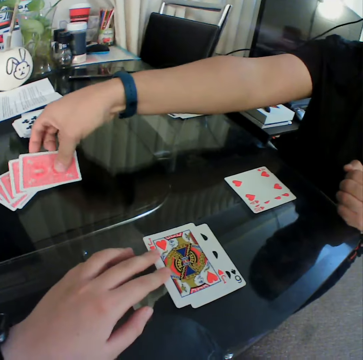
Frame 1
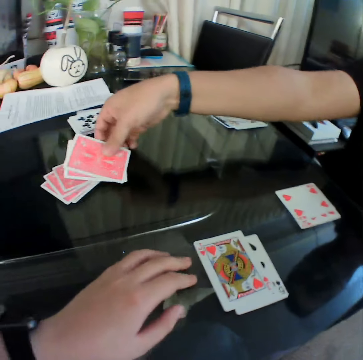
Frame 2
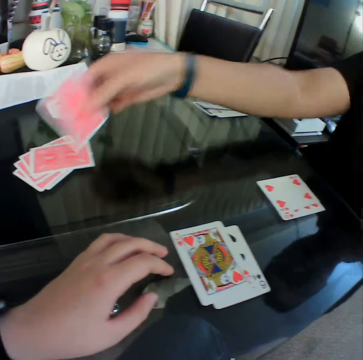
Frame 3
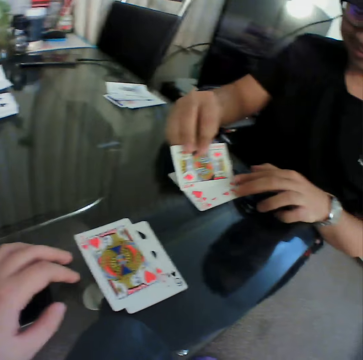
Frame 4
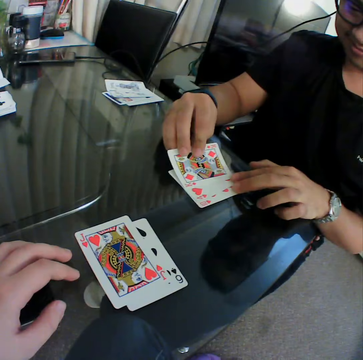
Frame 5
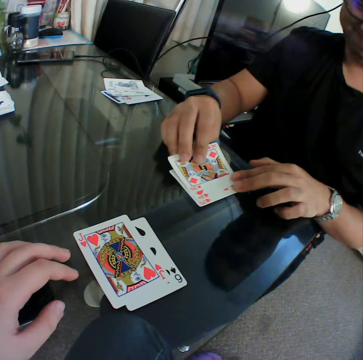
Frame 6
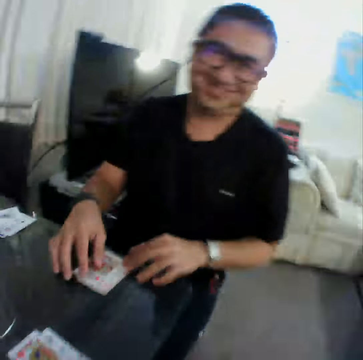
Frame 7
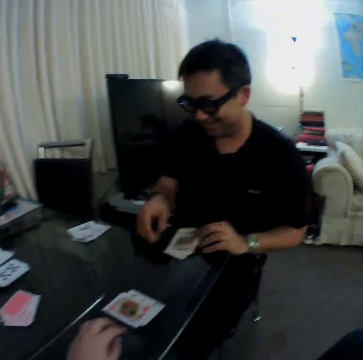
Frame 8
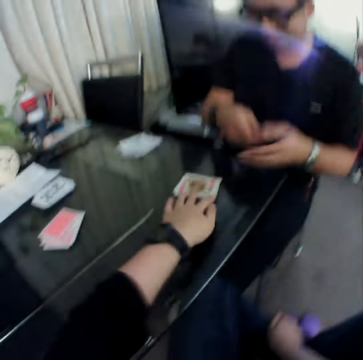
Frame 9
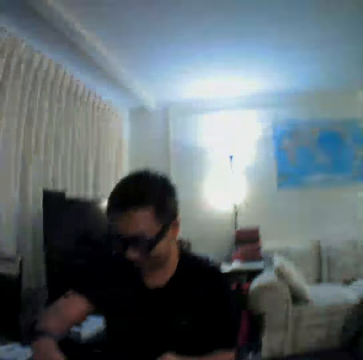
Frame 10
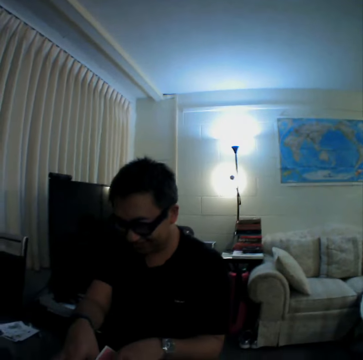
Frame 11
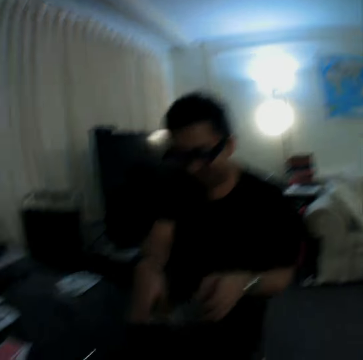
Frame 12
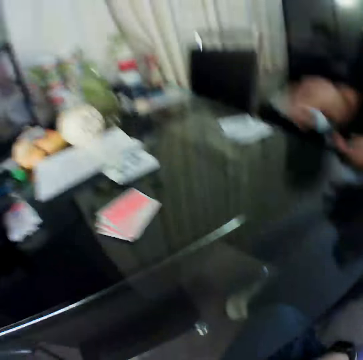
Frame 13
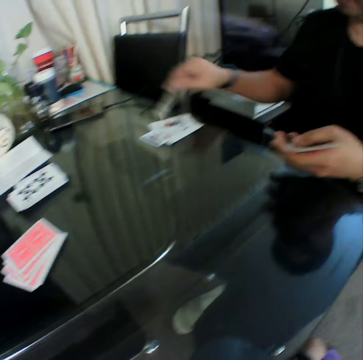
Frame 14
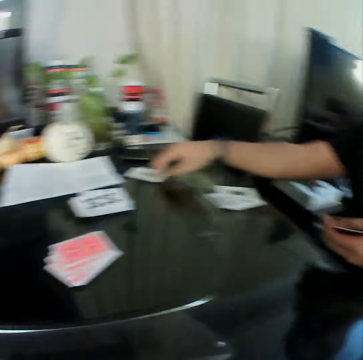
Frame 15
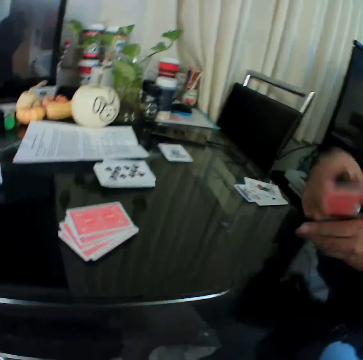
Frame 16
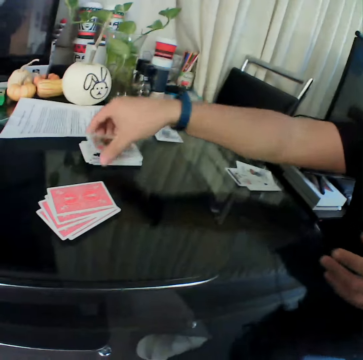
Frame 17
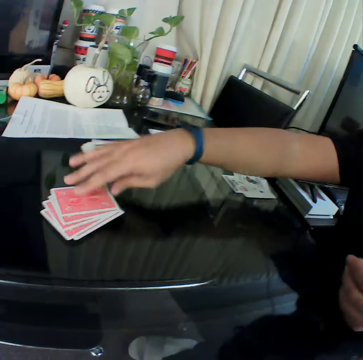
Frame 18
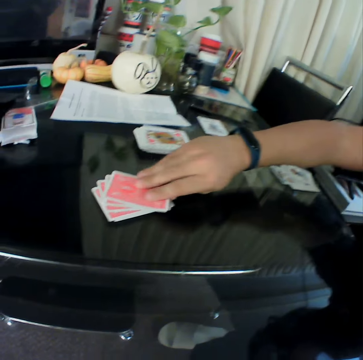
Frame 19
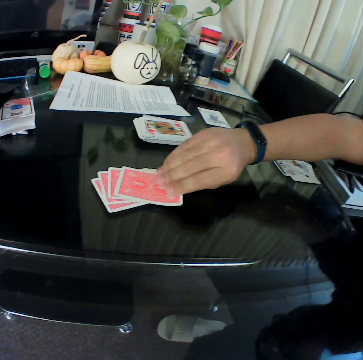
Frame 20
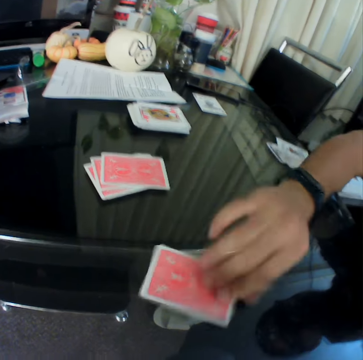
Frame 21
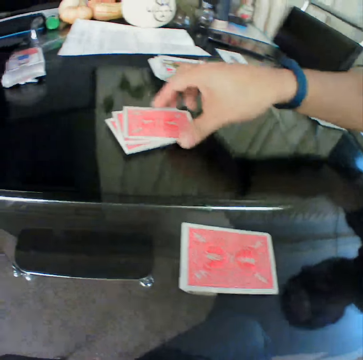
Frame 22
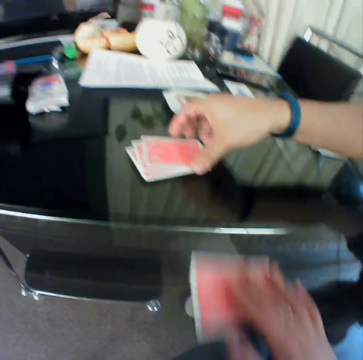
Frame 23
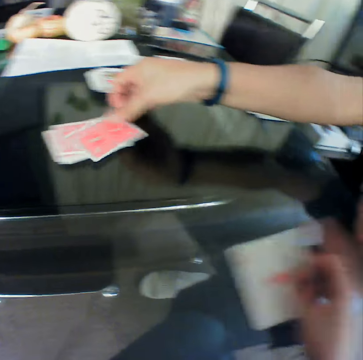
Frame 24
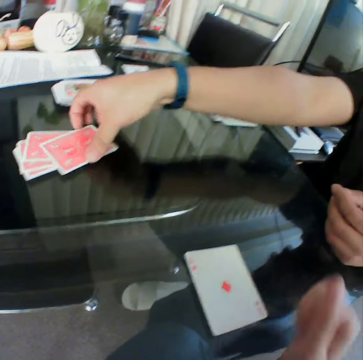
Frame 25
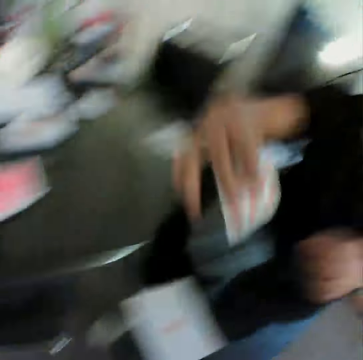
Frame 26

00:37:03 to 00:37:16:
A man places the card in his right hand on the table. The man picks up cards. The man gathers the cards on the table with his hands. The camera wearer moves the cards on the table with his left hand. The man picks a card from the table with his right hand. The man places the card in his right hand on the table. The man holds a card with both hands. The man places the card in his right hand on the table. The man picks a card from a deck of cards on the table with his right hand. The man places the card in his right hand on the table. The man picks up a card. The camera wearer picks the card from the table with his right hand. He flips the card. The man picks a card from the deck of cards on the table with his right hand.

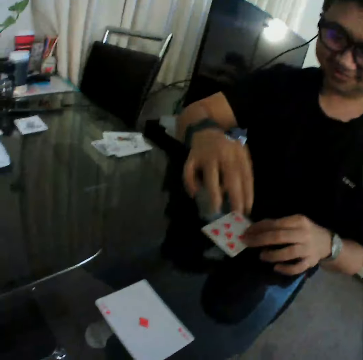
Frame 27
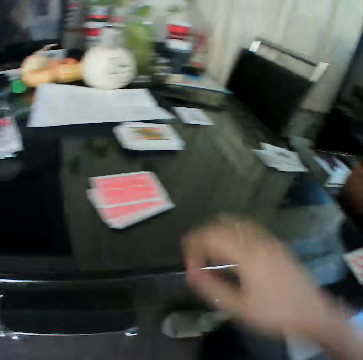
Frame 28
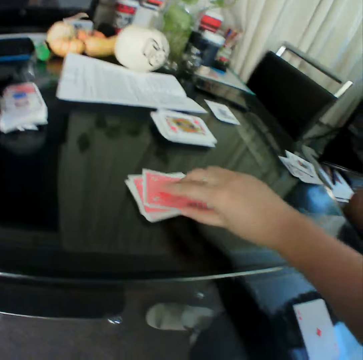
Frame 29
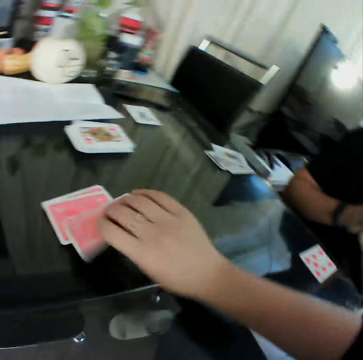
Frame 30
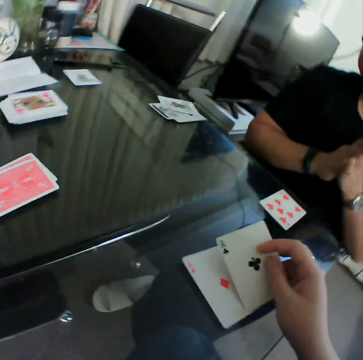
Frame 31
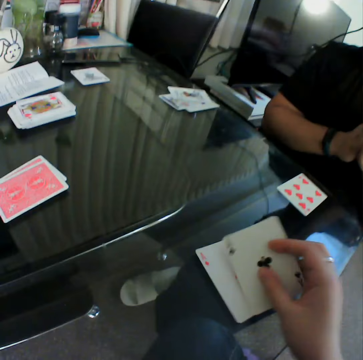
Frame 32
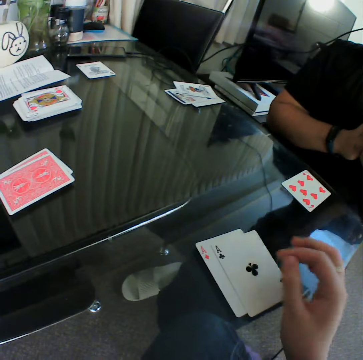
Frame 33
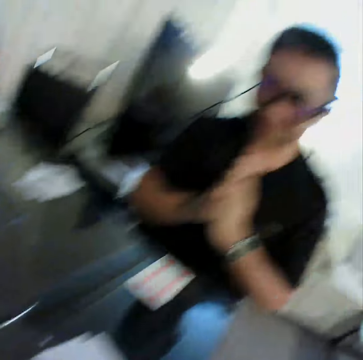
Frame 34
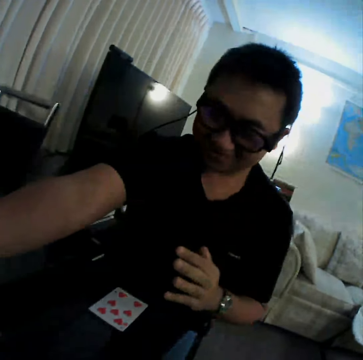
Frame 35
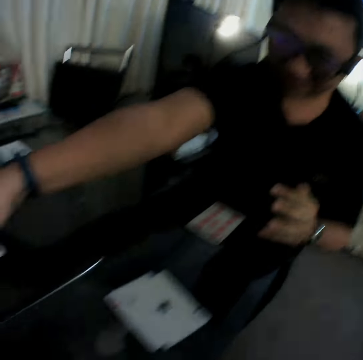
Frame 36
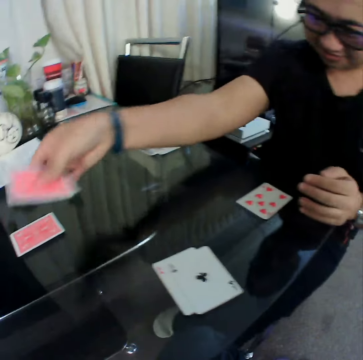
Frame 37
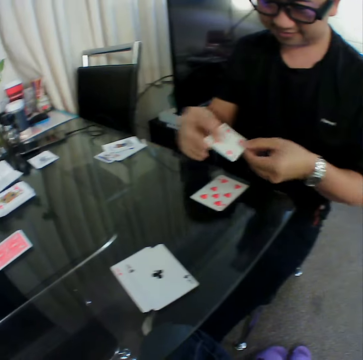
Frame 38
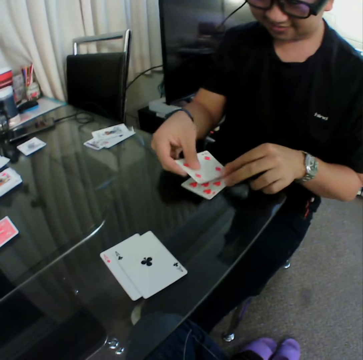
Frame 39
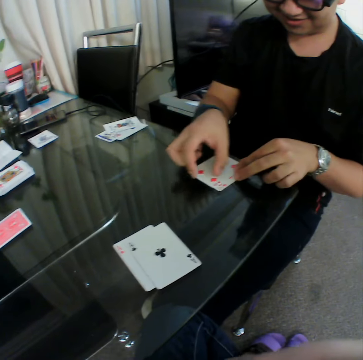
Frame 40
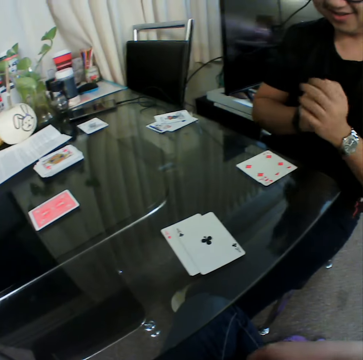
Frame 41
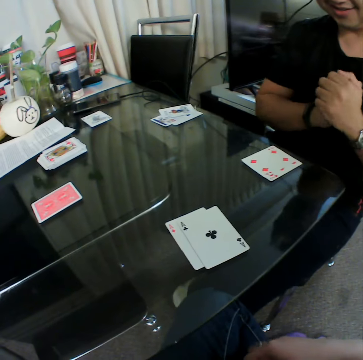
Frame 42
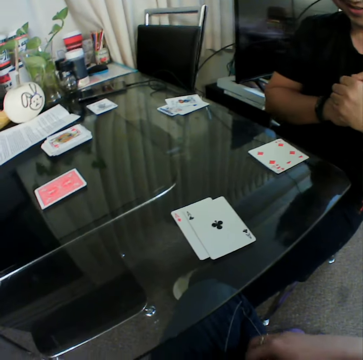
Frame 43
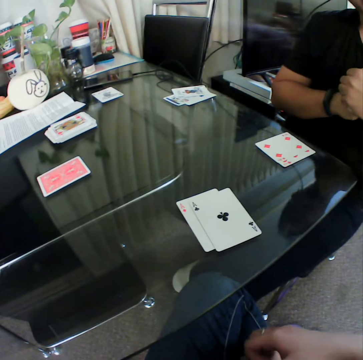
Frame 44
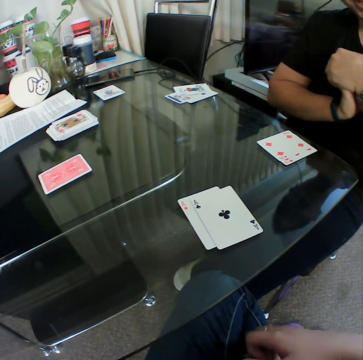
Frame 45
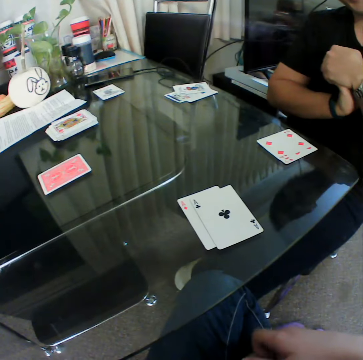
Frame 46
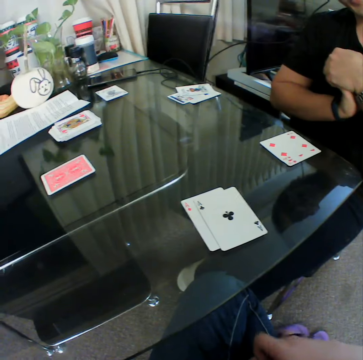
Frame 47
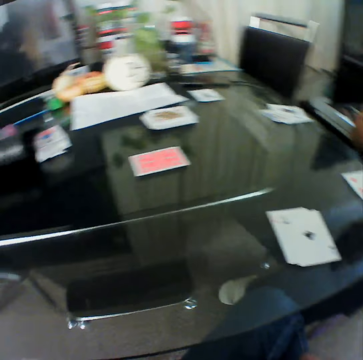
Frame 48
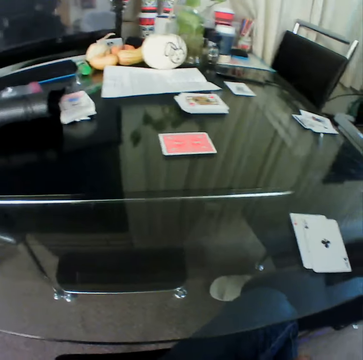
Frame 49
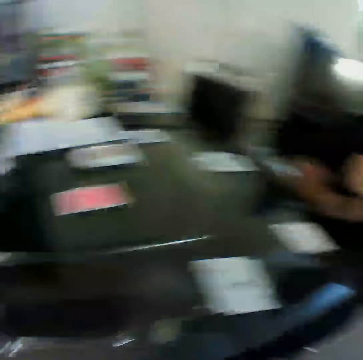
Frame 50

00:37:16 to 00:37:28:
A man places the card in his right hand on the table. The camera wearer picks a card from the deck of cards on the table with his right hand. He places the card in his right hand on the table. He checks the card. The man picks a card from the deck of cards on the table with his right hand. The man checks the card. The man places the card in his right hand on the table. The man folds his hands together.

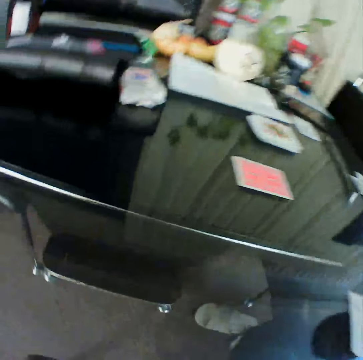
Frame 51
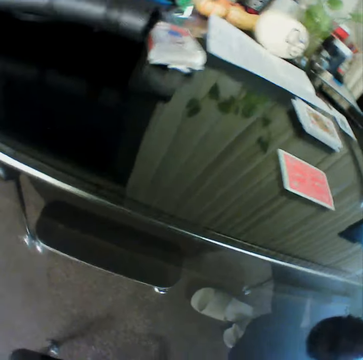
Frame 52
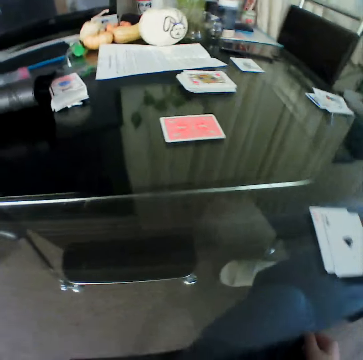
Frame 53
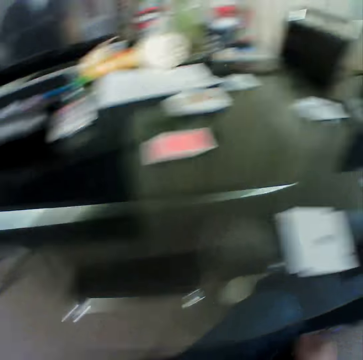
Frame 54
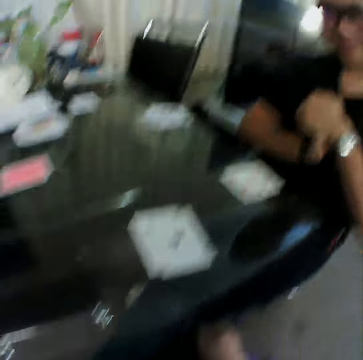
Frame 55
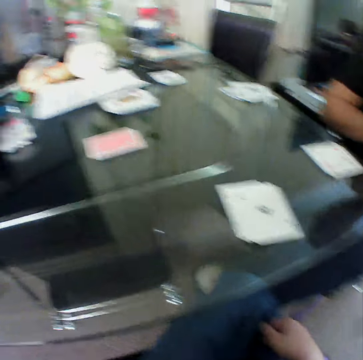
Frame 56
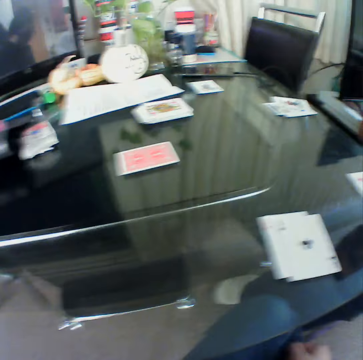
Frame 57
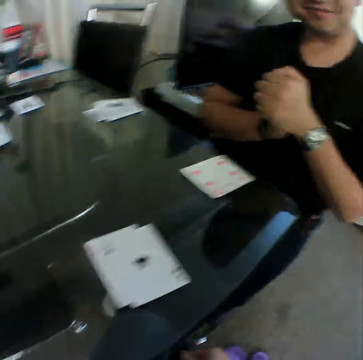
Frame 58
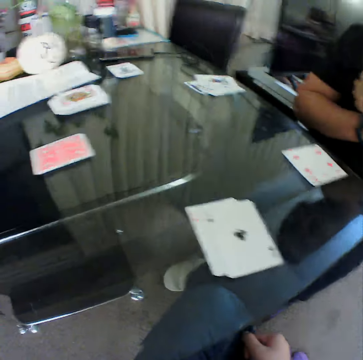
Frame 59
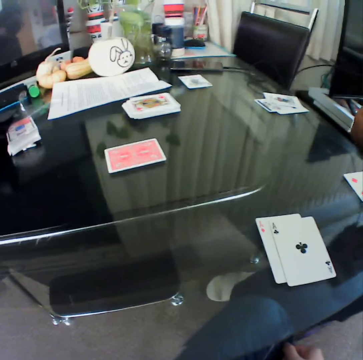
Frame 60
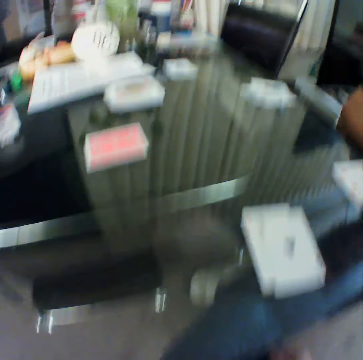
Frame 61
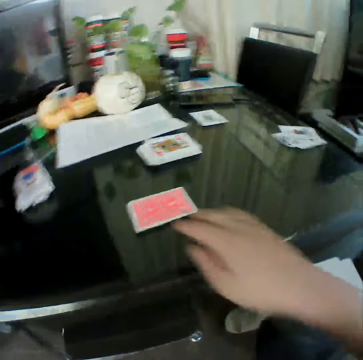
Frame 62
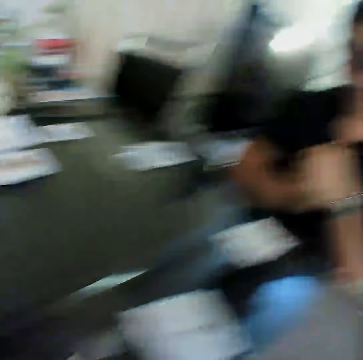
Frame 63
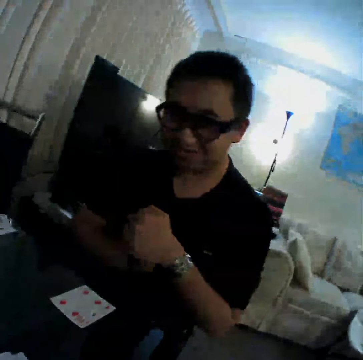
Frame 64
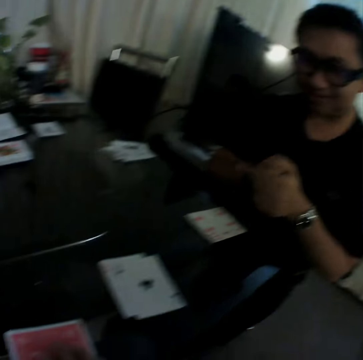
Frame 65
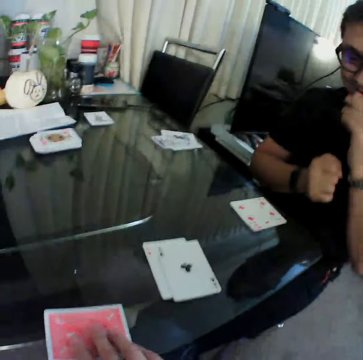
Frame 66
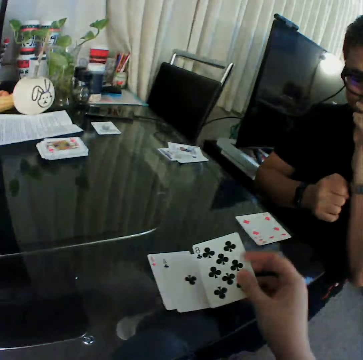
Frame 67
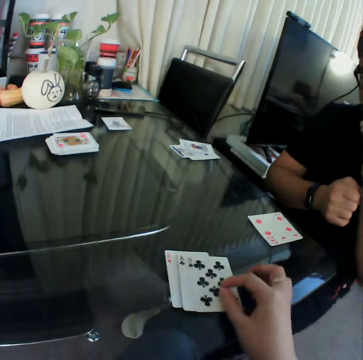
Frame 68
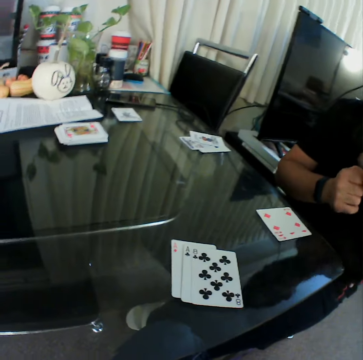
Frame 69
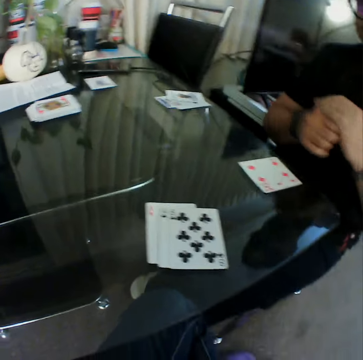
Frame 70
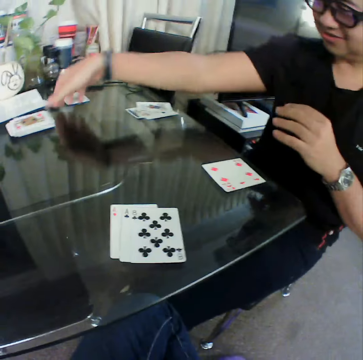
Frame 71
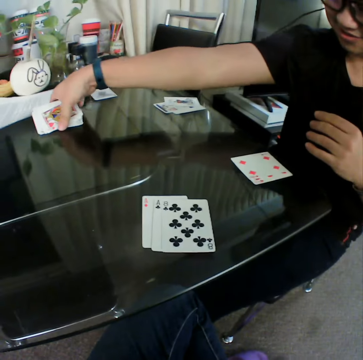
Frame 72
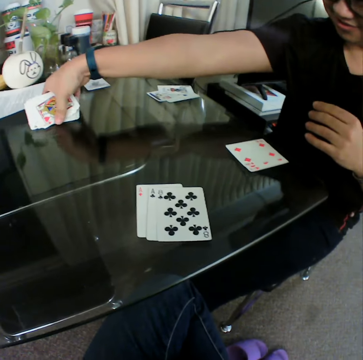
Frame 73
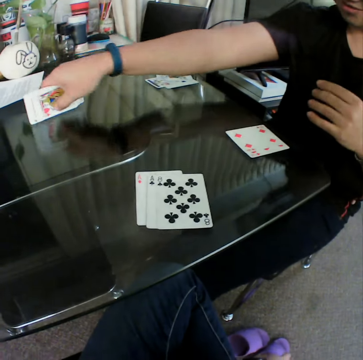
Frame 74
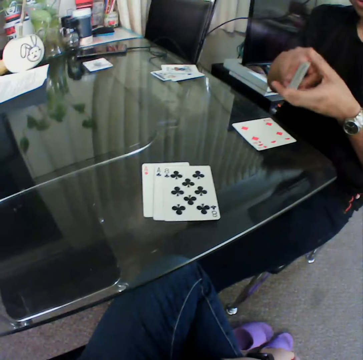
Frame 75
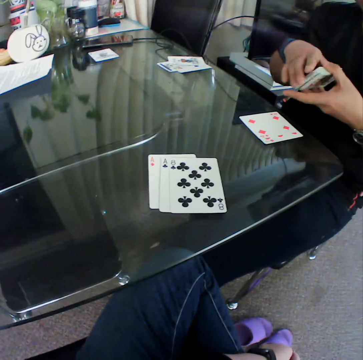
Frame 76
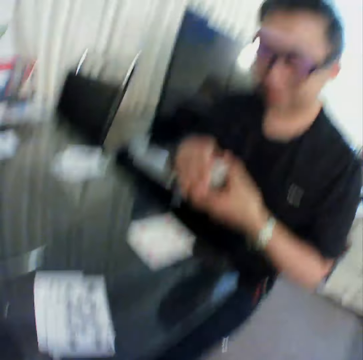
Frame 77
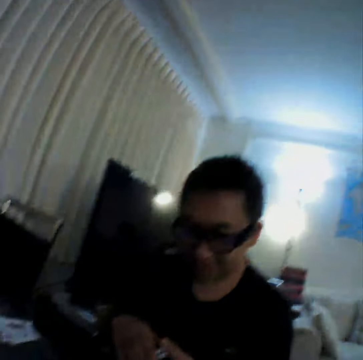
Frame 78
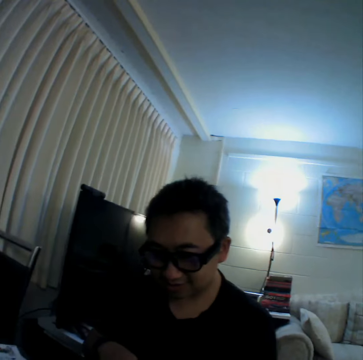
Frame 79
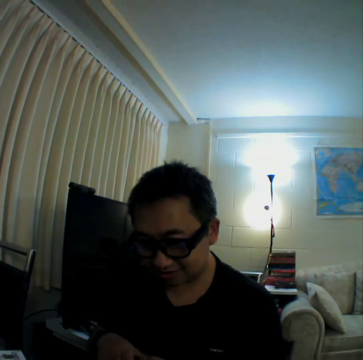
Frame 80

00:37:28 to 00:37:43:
The camera wearer checks around the table. He picks a card from the table with his right hand. He pulls the cards. He holds a card. He checks the card. He places the card in his right hand on the table. A man picks a deck of cards from the table with his right hand. The man holds the cards with both hands.
